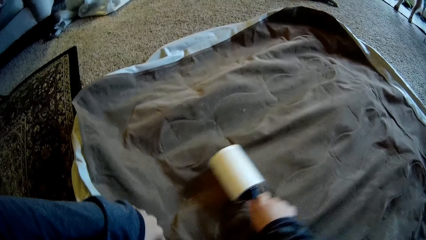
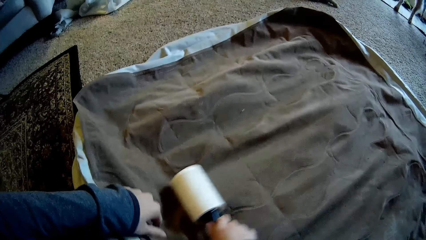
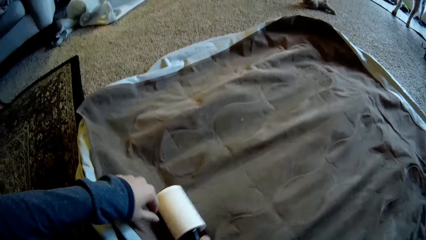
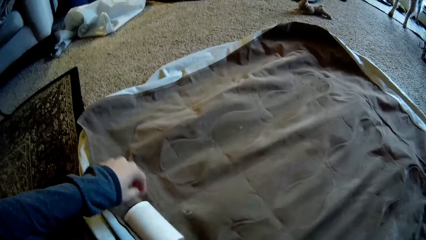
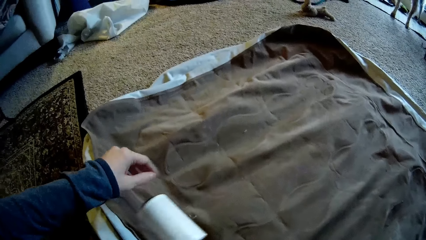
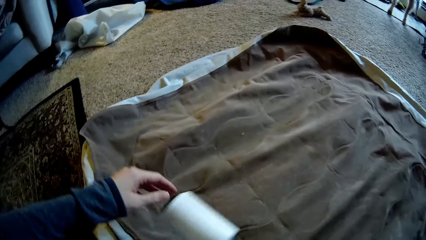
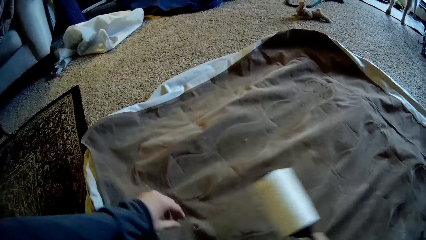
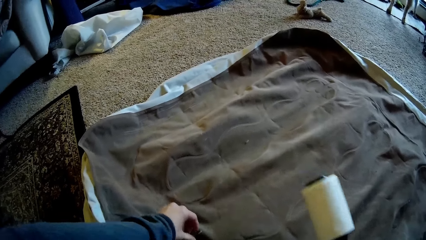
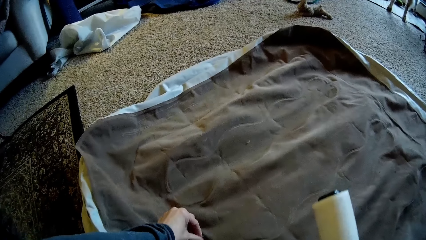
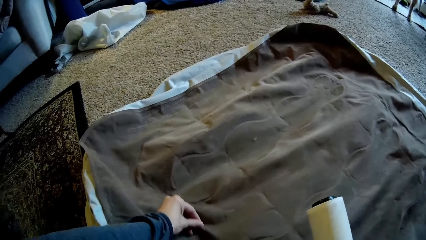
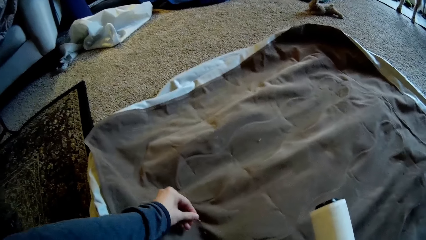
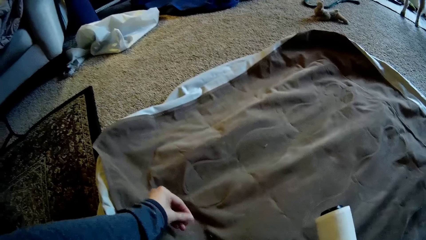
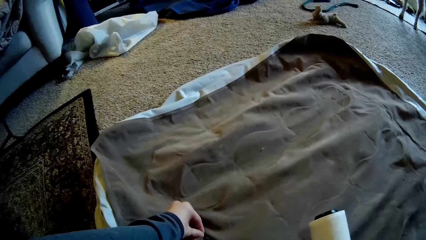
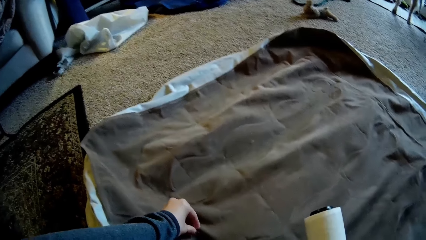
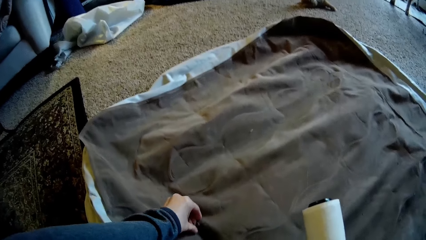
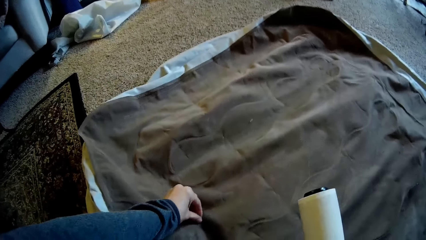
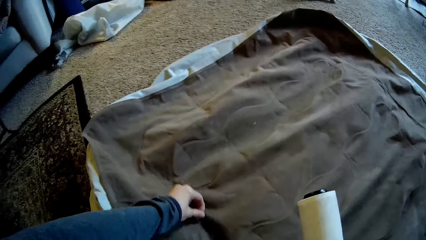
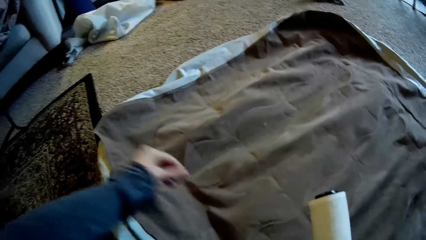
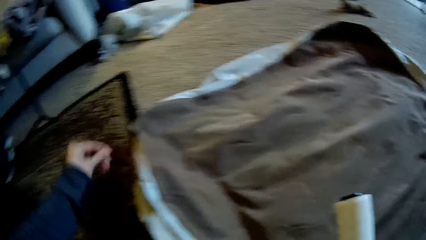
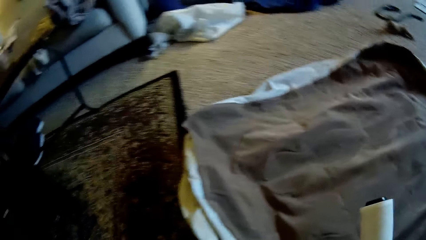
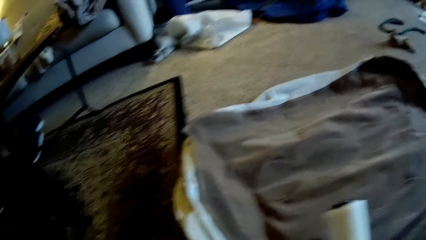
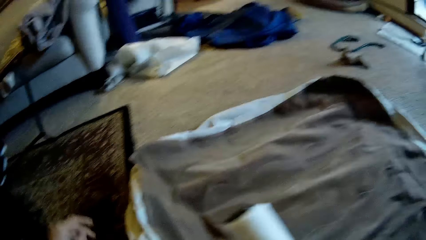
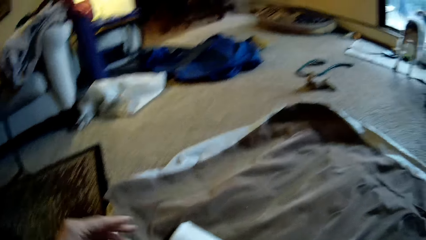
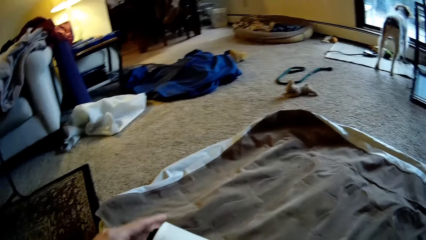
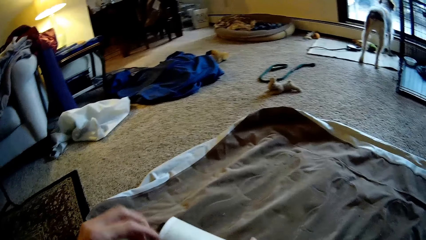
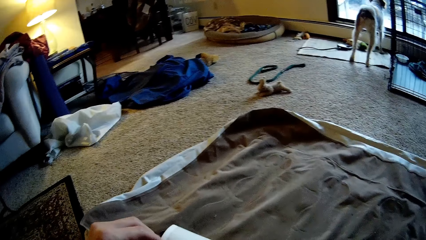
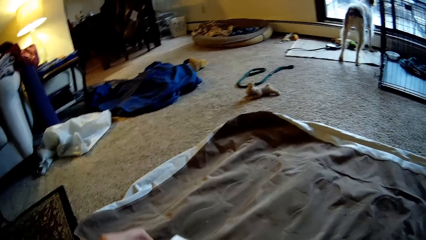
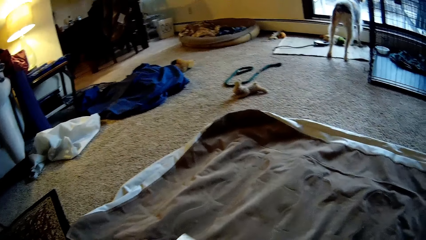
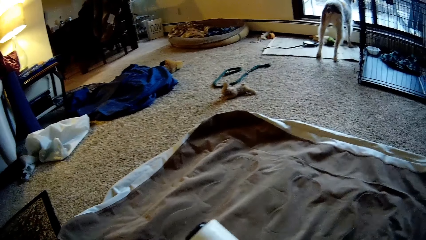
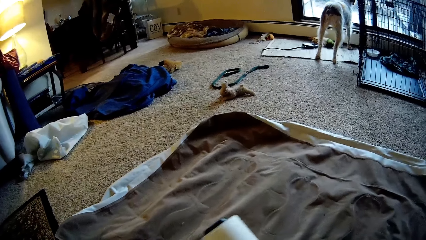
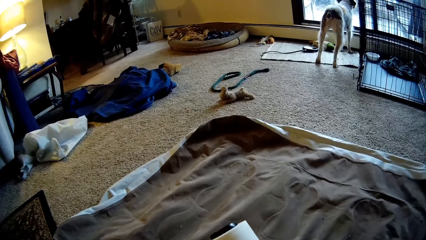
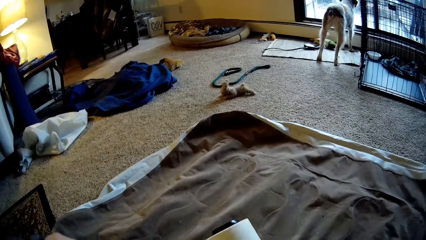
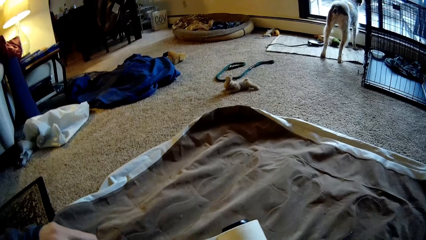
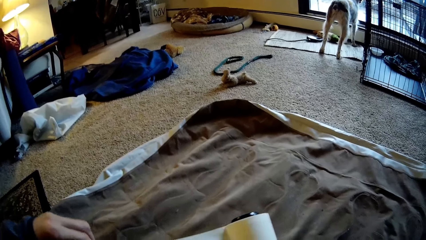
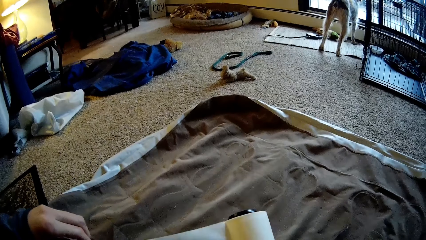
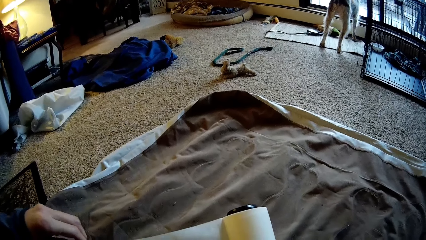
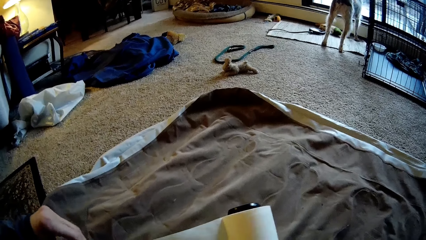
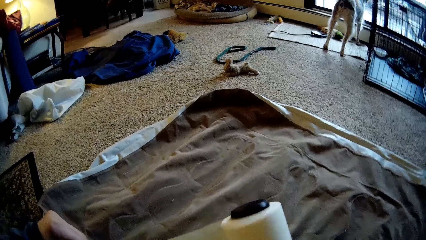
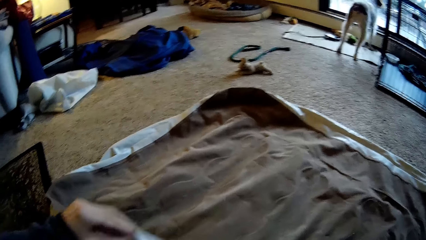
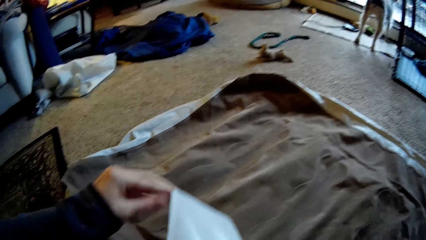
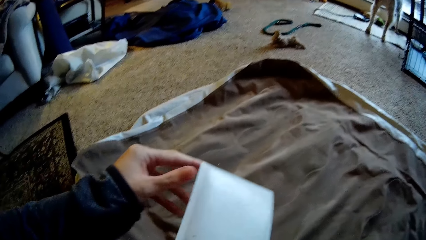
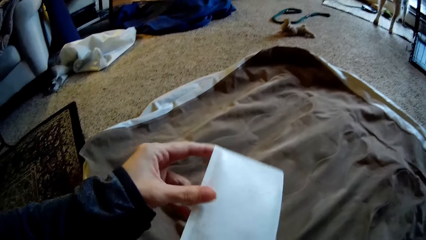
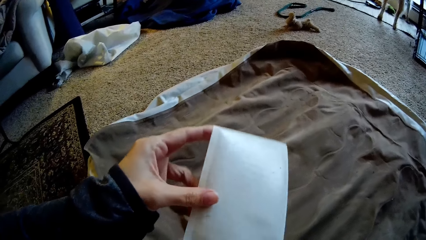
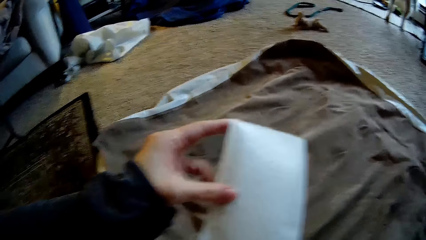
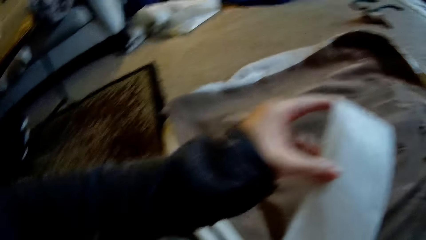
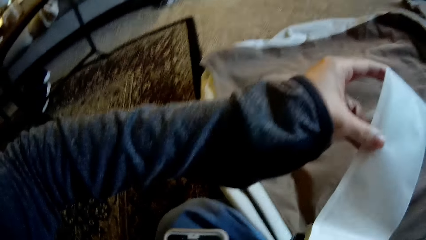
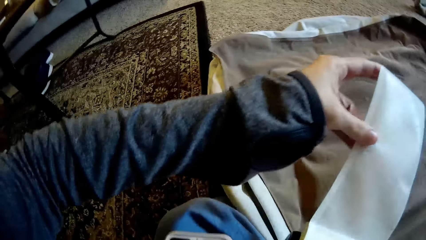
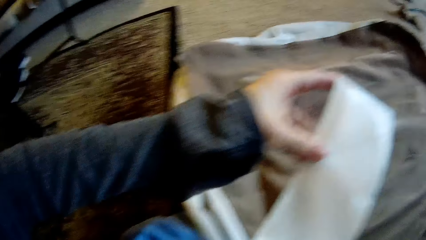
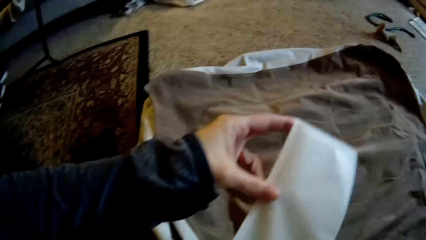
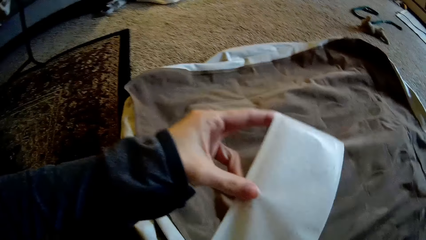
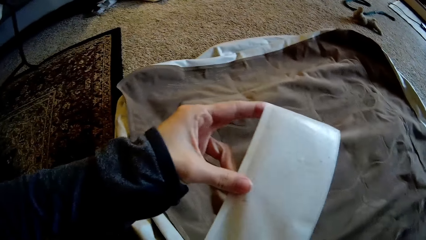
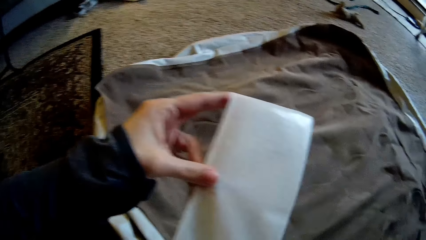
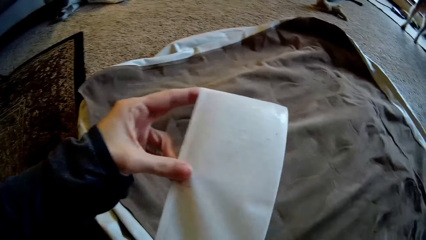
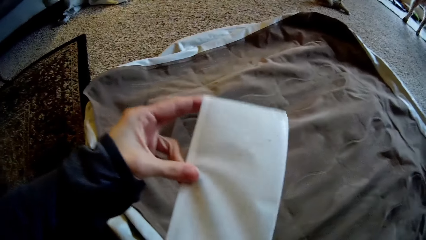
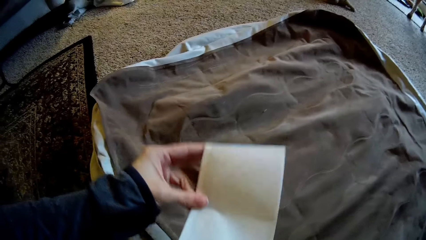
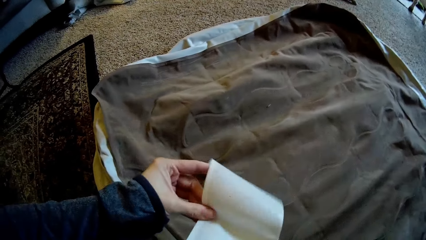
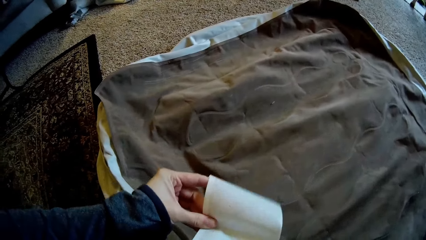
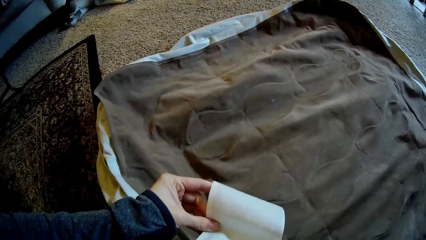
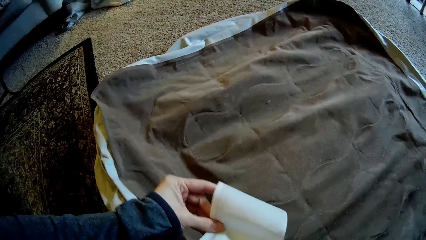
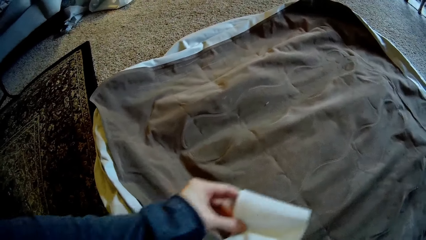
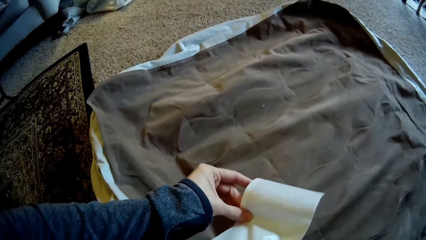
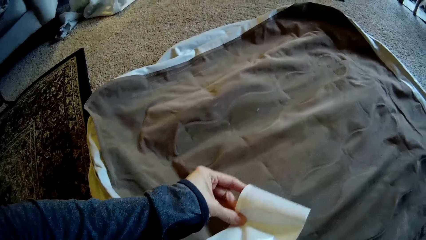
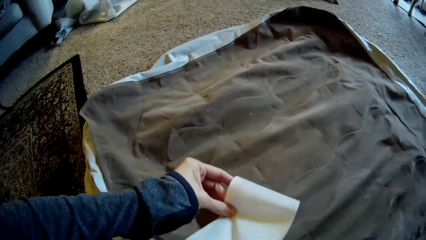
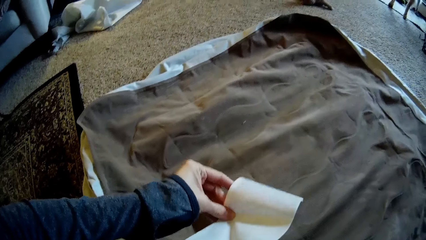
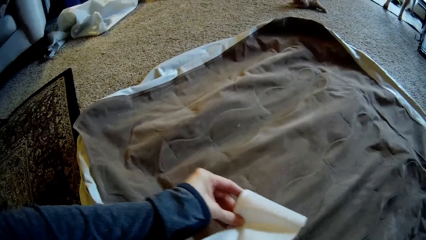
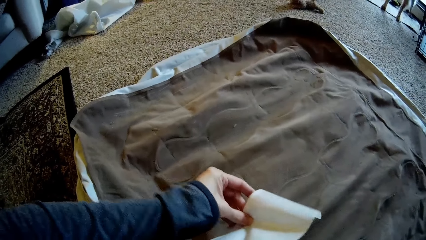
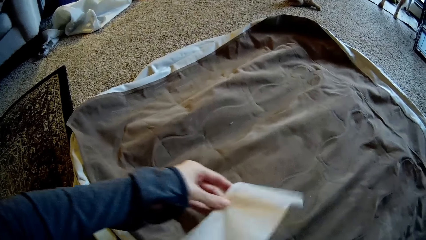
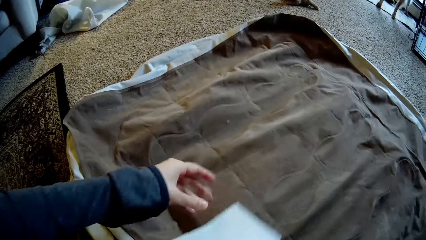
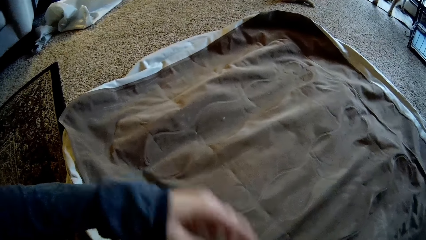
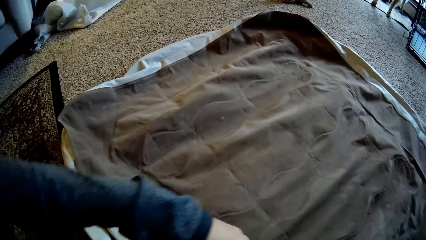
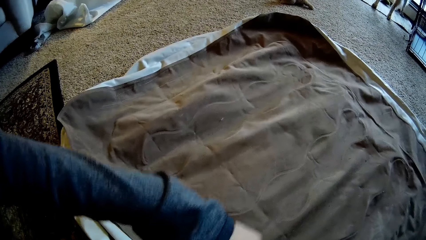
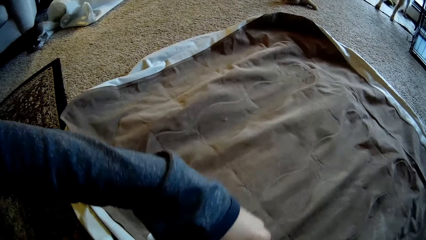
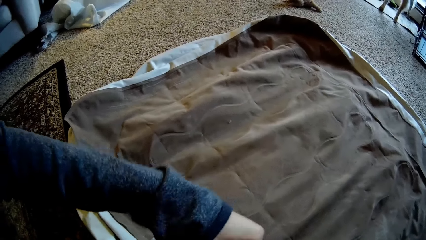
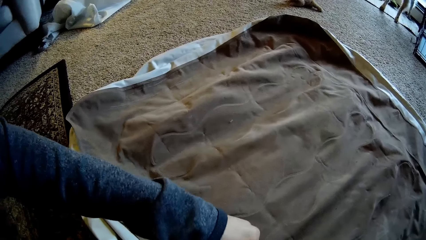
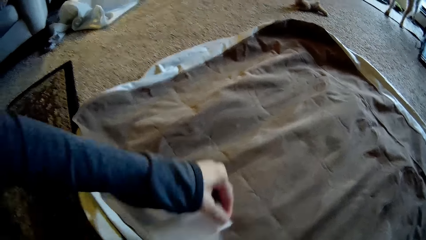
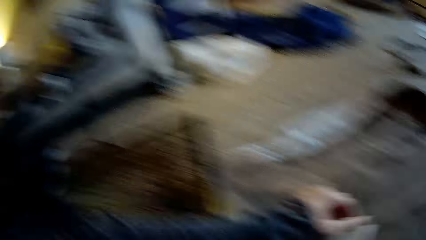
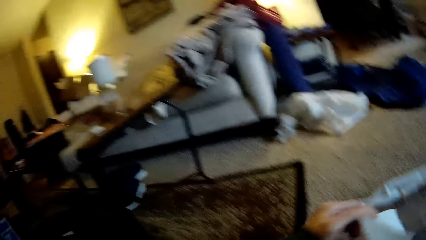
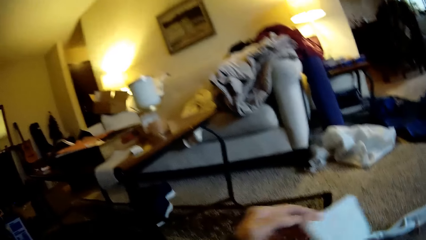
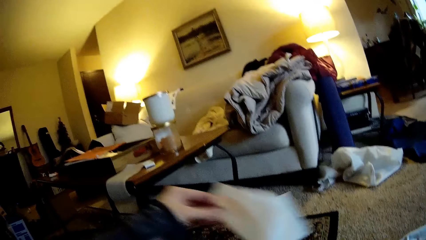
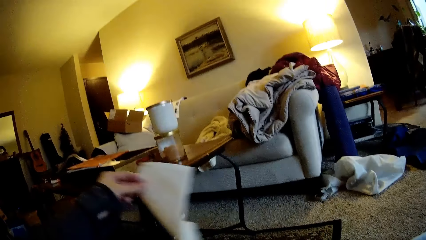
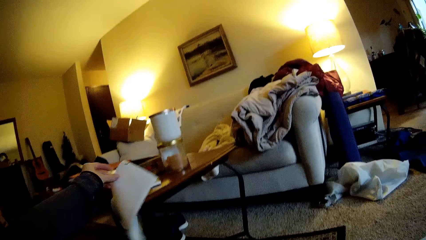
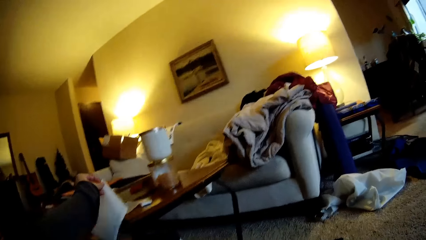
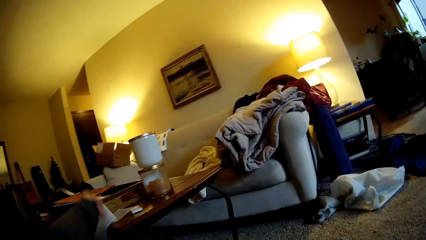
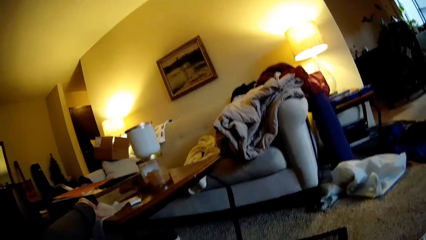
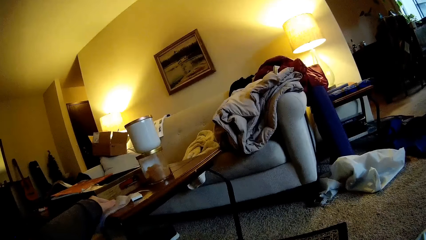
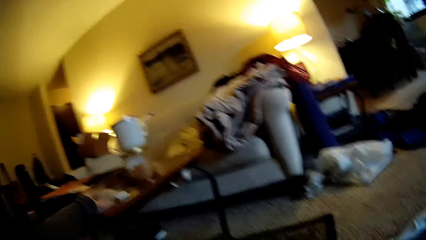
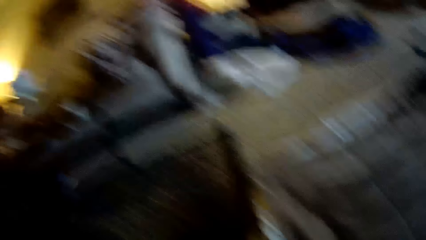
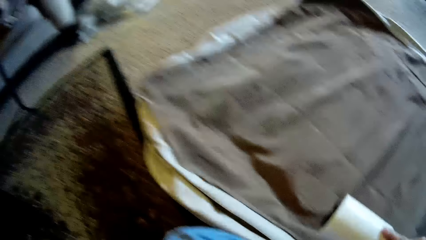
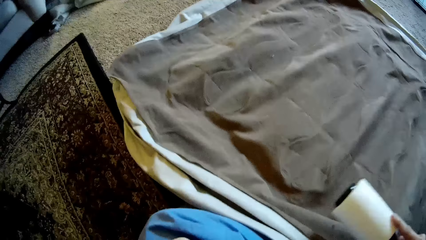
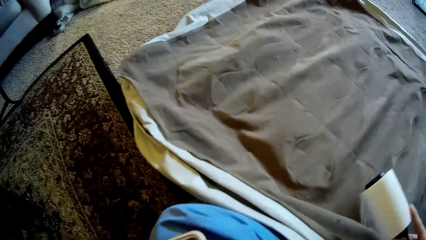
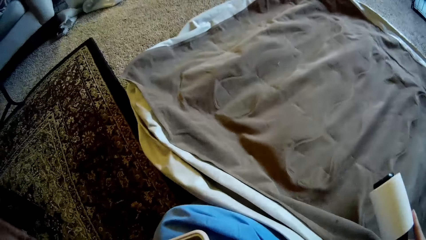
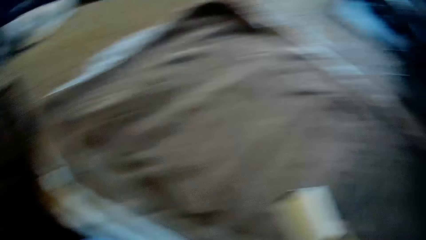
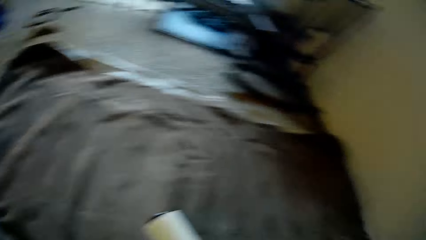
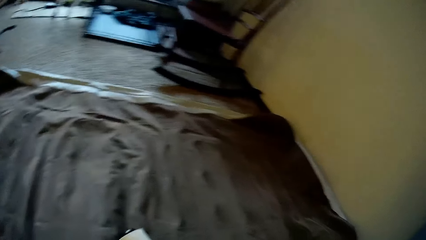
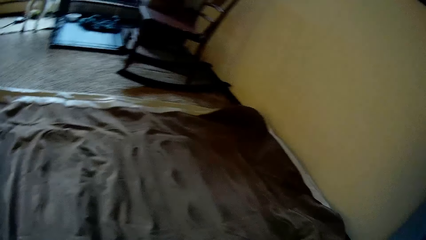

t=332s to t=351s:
The camera wearer takes off some hair strand from the bedsheet. He holds the sellotape with both hands. He stretches out an adhesive paper or piece of sellotape from the lint roller with his left hand. He cuts a piece of sellotape from the roll. He tears off a part of the adhesive paper with his left hand. He places the adhesive paper on the table with his left hand. He removes the hand from the table.
